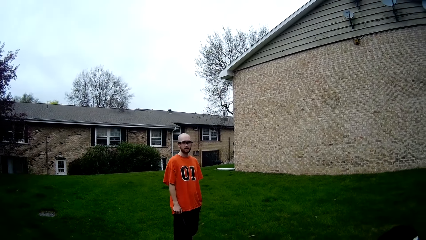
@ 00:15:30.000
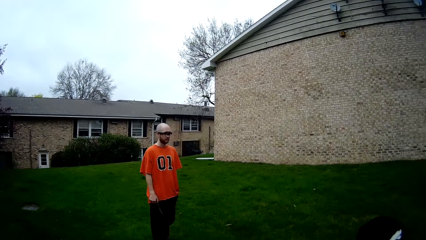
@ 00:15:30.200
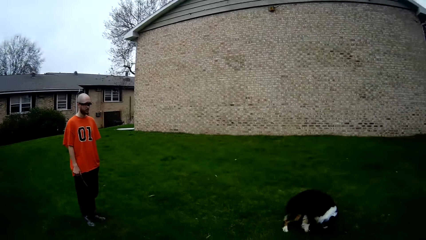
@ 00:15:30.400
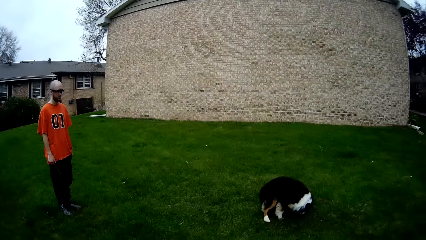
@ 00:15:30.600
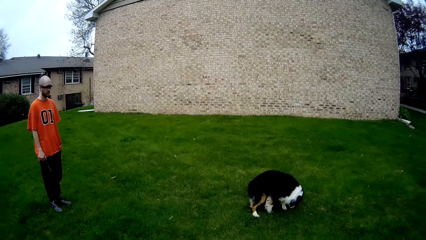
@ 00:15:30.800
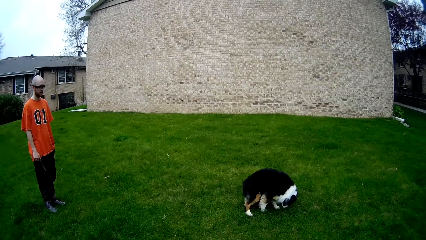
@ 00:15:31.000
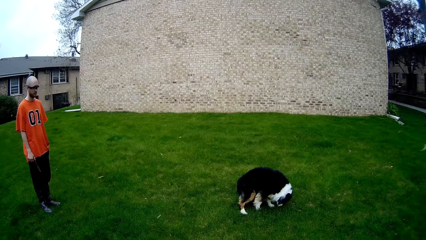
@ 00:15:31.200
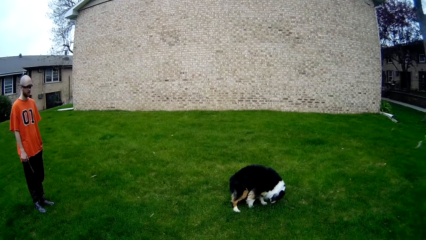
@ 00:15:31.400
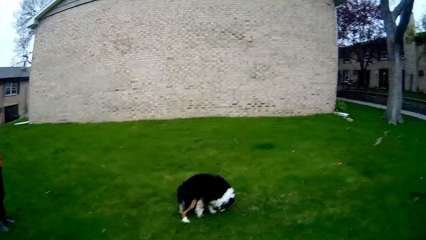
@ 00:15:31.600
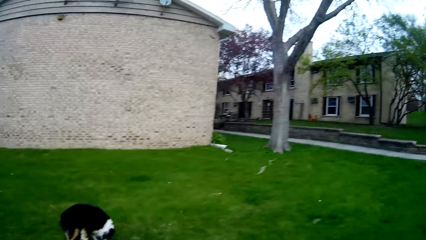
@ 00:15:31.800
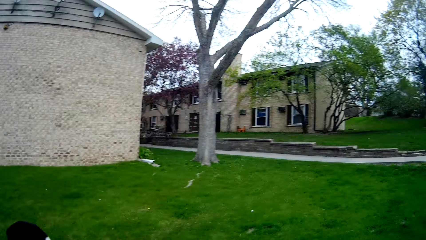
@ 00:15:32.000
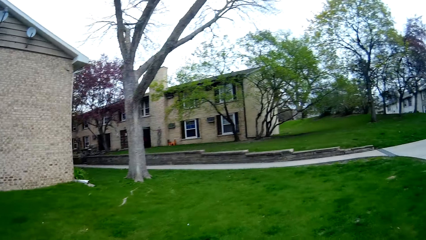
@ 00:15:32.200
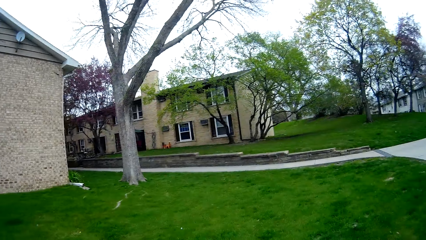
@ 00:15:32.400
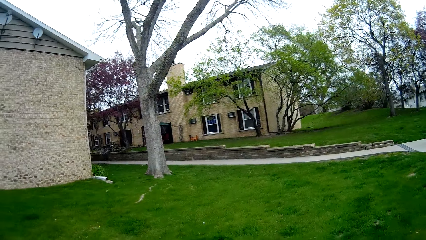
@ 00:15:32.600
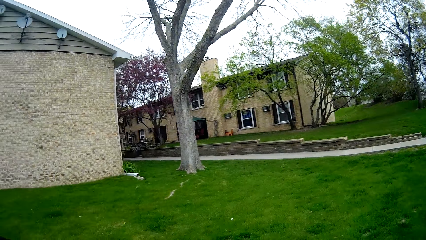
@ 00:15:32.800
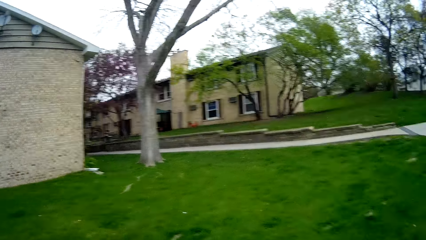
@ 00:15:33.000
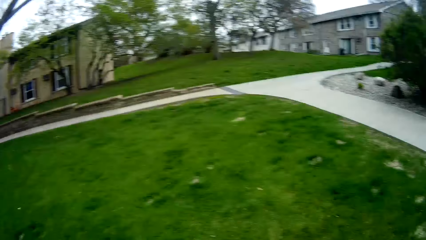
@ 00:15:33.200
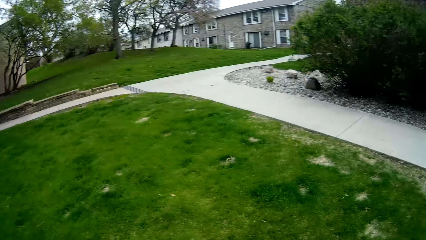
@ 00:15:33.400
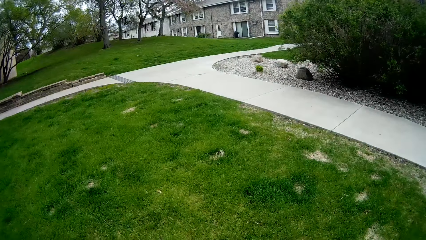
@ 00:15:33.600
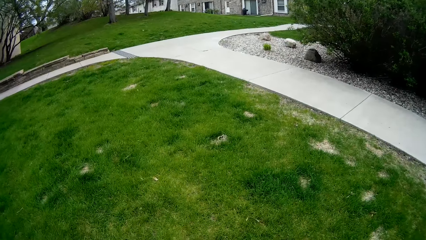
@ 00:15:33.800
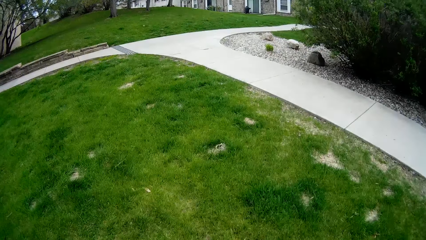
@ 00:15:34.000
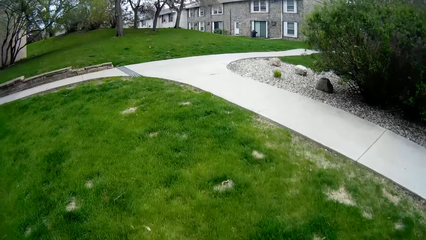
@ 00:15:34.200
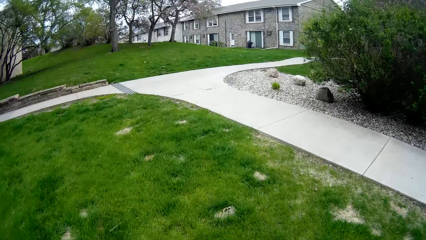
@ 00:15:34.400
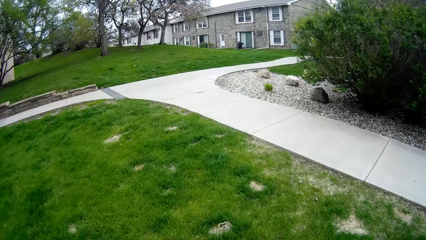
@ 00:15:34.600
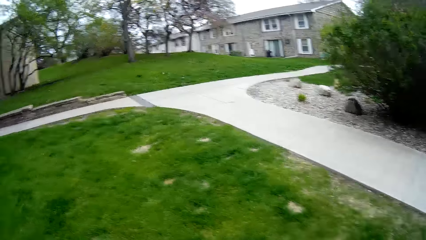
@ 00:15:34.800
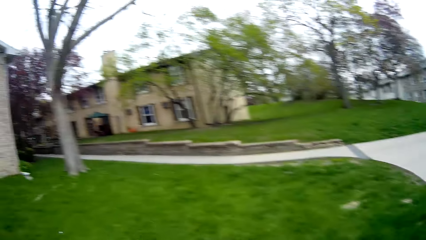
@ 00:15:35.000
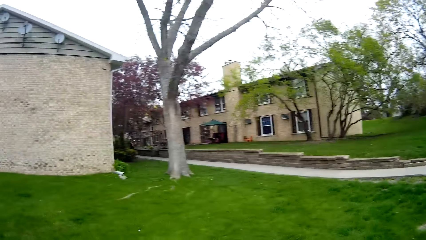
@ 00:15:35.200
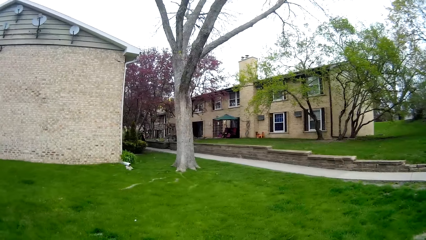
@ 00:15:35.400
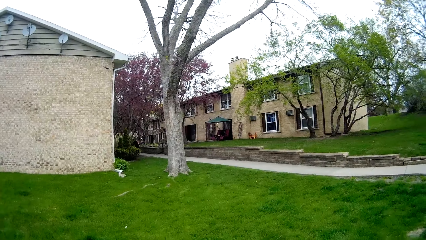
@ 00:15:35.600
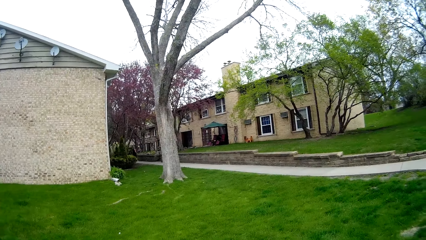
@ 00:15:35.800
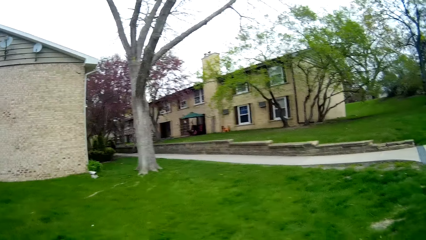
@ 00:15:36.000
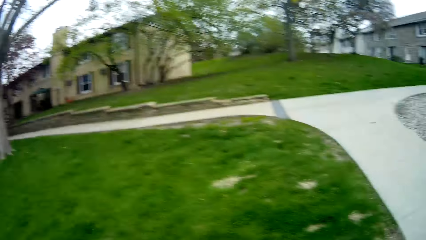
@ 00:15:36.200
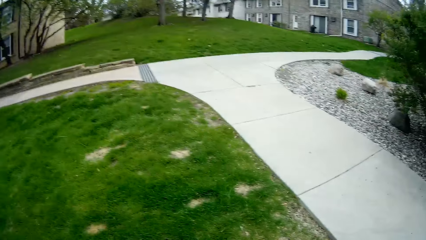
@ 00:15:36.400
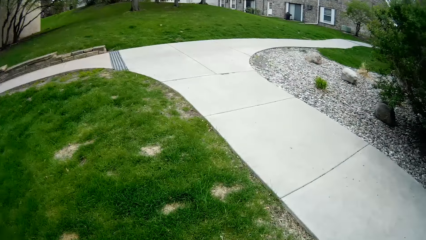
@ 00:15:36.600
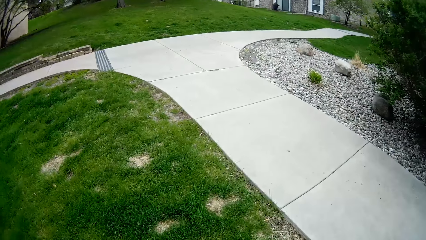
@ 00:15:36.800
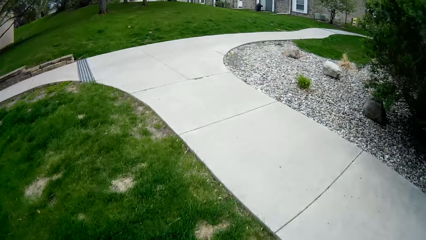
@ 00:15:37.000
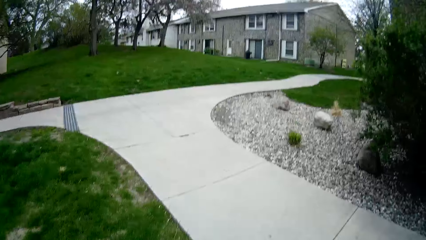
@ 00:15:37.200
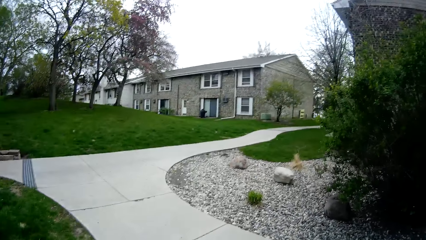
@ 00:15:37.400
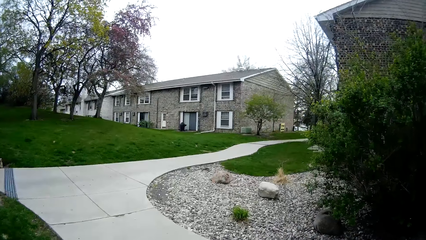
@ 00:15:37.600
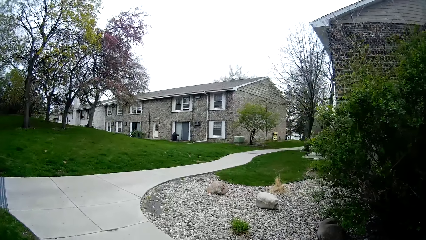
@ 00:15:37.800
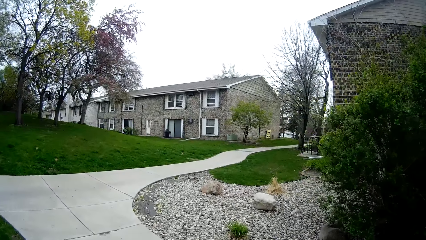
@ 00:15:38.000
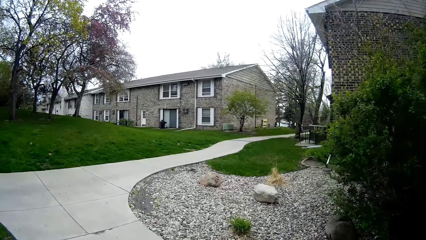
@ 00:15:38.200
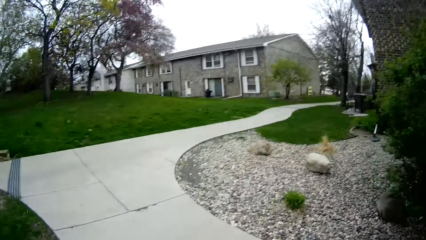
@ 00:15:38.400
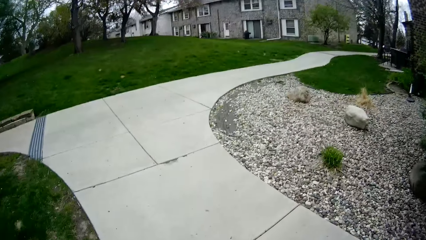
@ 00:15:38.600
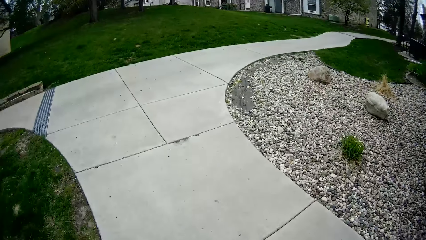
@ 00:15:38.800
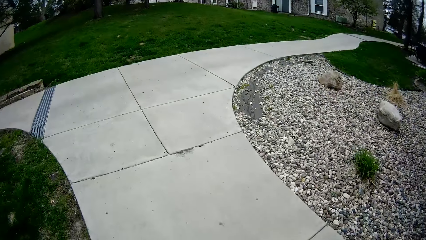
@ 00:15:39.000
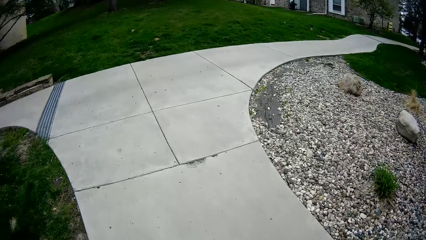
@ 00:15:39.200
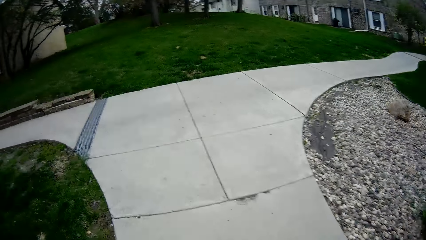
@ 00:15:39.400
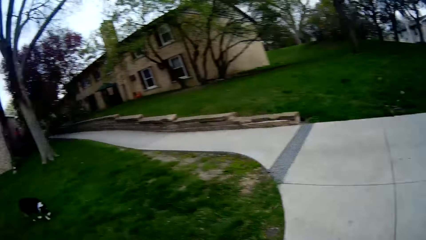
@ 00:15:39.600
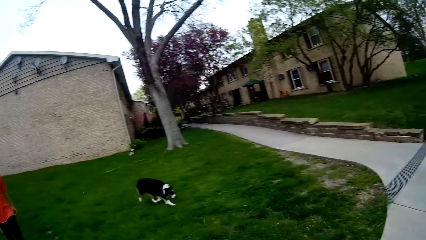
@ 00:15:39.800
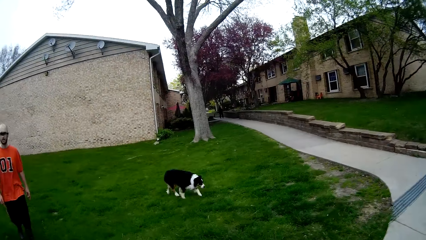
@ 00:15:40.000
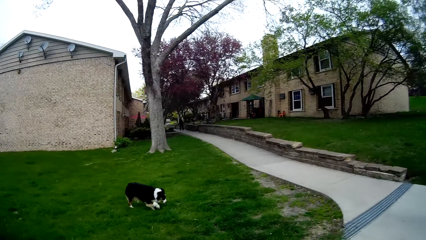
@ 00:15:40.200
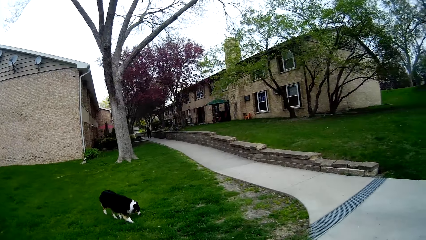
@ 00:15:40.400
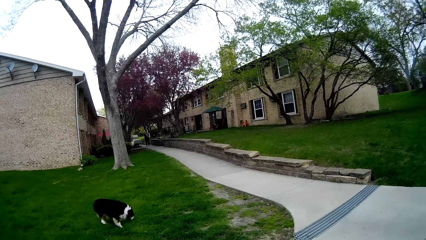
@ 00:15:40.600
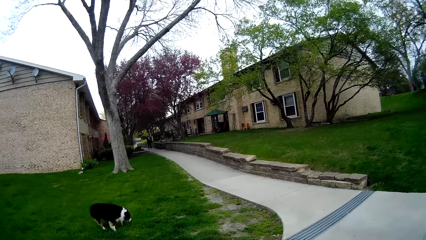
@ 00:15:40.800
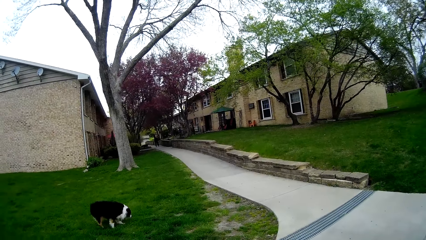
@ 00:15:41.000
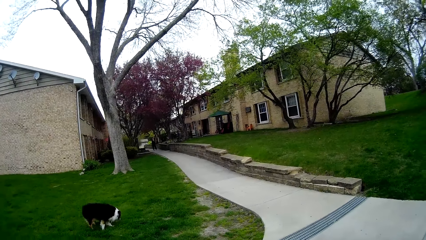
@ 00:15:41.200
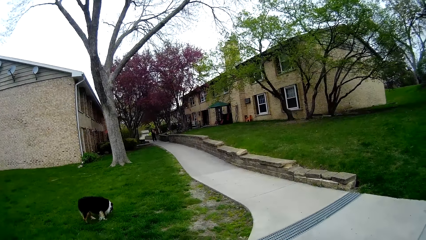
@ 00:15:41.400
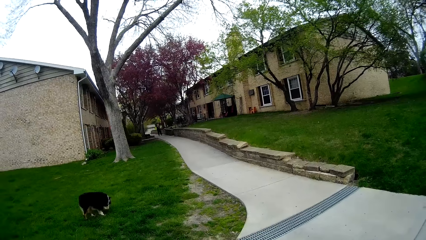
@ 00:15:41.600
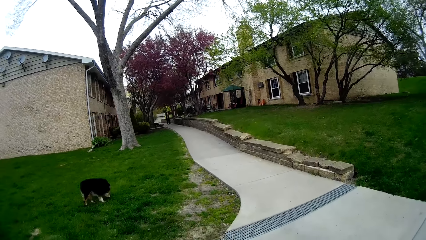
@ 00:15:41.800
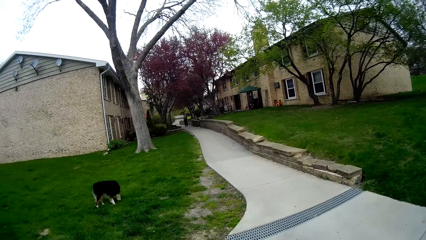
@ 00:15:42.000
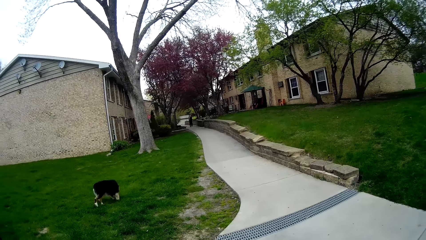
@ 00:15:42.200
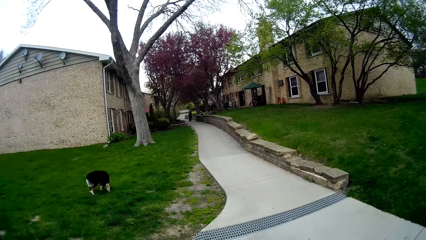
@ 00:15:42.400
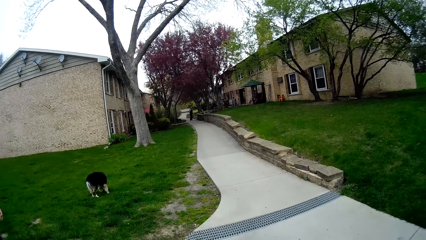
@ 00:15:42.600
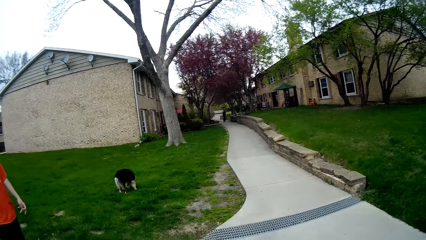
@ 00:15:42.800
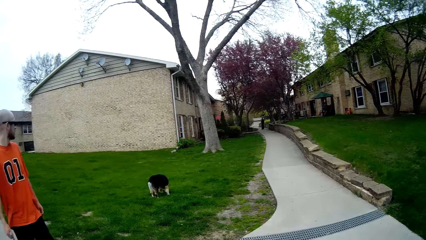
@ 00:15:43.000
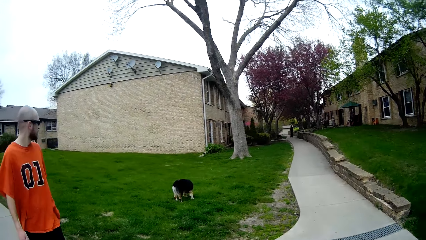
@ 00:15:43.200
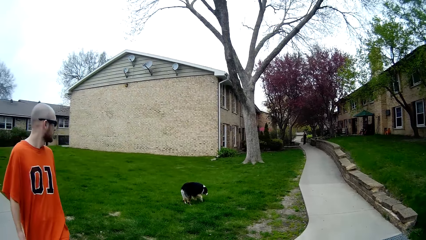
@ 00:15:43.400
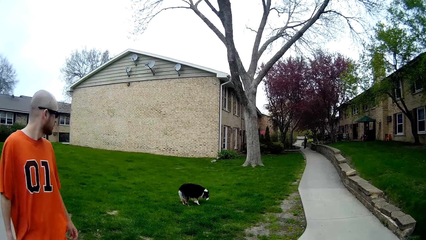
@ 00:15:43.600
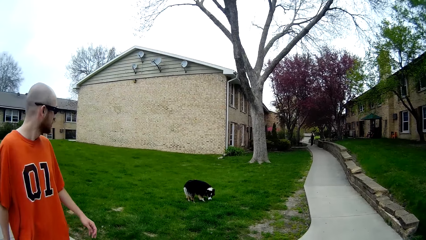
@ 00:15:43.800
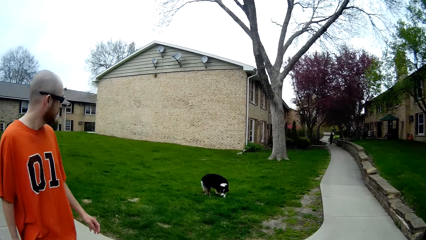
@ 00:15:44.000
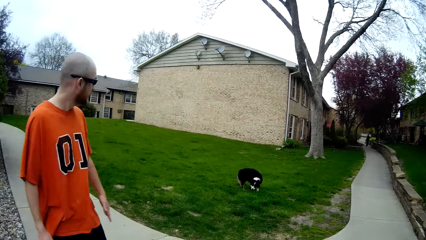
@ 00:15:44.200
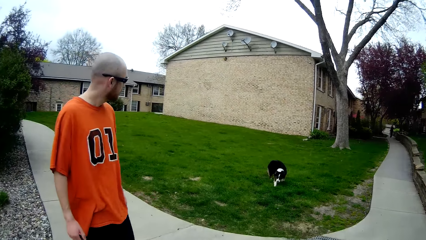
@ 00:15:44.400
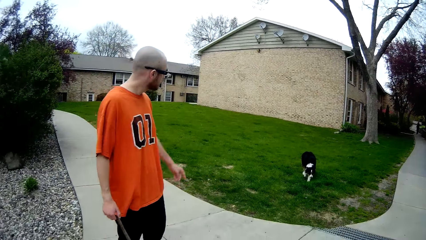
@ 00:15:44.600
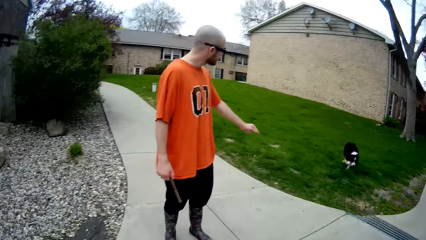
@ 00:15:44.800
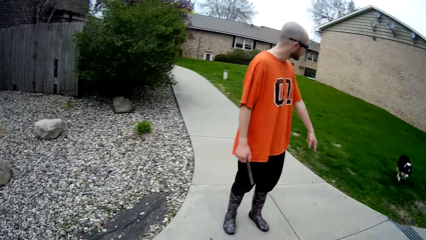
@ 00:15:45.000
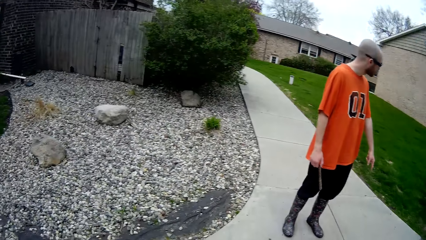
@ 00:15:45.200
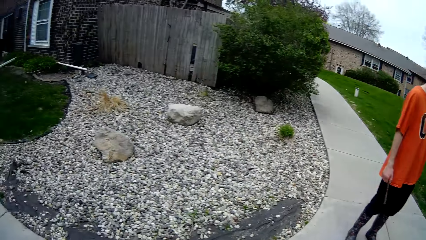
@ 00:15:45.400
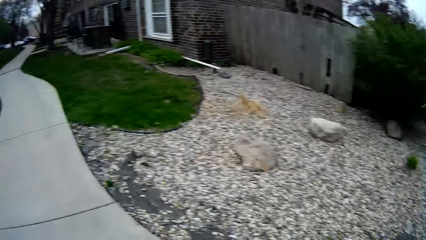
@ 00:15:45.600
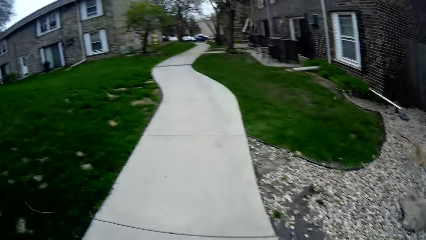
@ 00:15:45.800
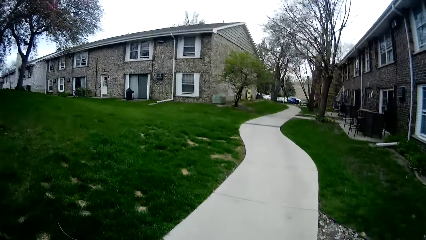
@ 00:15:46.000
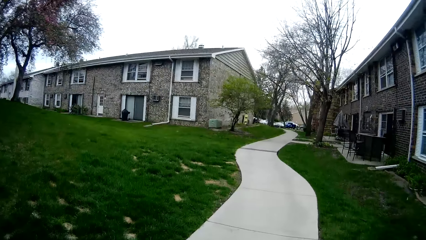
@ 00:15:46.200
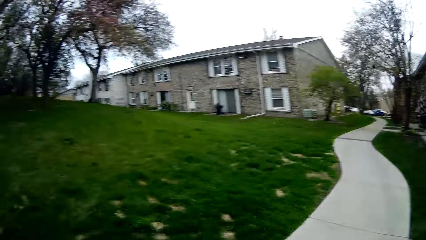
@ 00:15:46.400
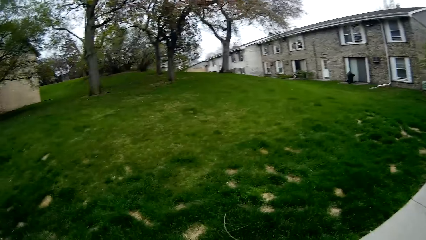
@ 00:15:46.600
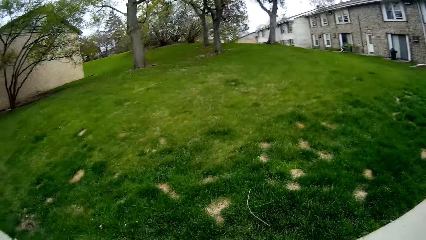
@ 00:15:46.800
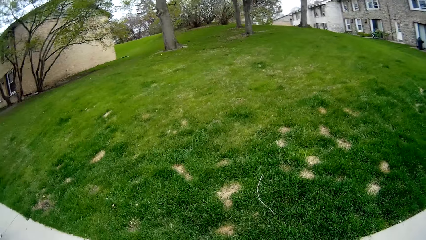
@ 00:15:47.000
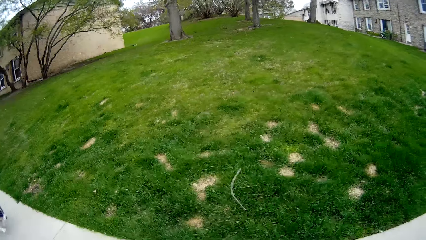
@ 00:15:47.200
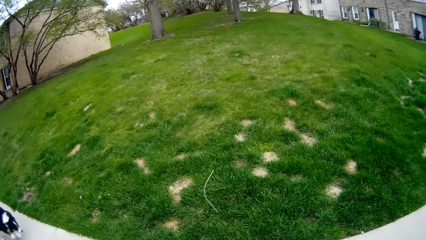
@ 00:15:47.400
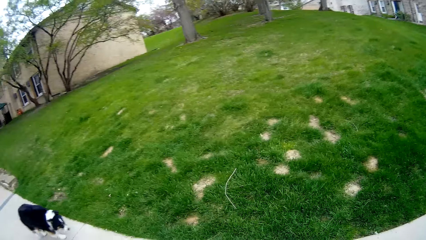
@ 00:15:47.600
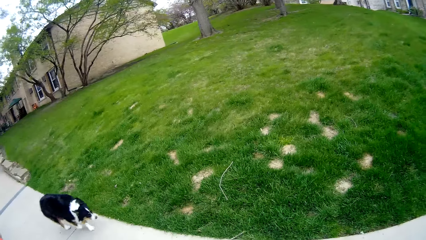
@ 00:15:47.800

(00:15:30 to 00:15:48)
The camera wearer looks at the dog. They look around the compound. They converse with a man. They move around the compound. They walk on a walkway along the lawn. The man and the dog walk on the lawn towards the camera wearer. The camera wearer converses with the man. The man walks on the walkway along the lawn. The camera wearer moves around the compound. The man converses with the dog. The dog runs to the walkway from the lawn. The camera wearer looks around the compound.
